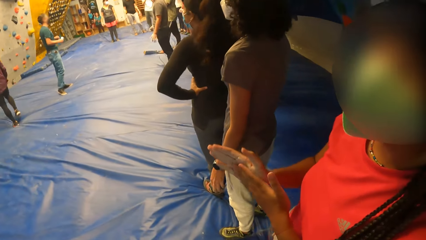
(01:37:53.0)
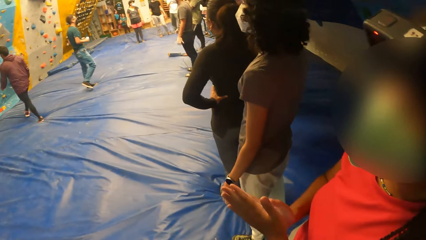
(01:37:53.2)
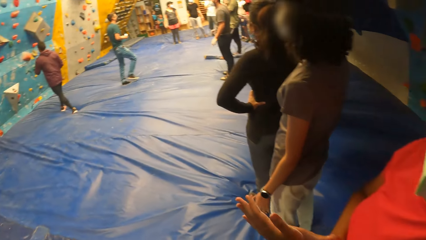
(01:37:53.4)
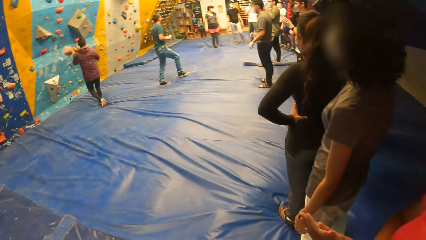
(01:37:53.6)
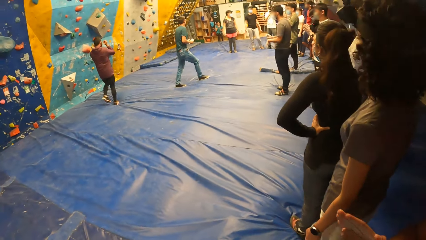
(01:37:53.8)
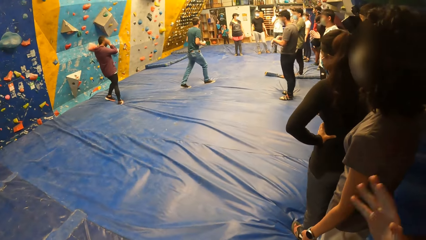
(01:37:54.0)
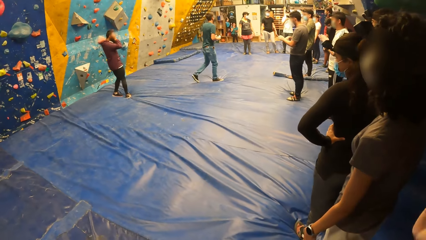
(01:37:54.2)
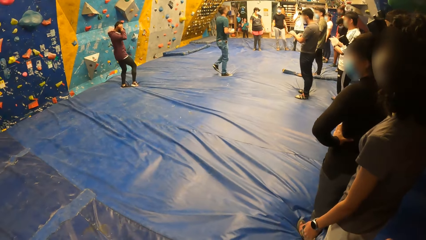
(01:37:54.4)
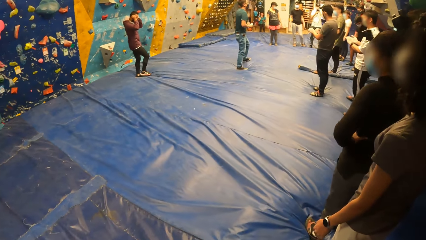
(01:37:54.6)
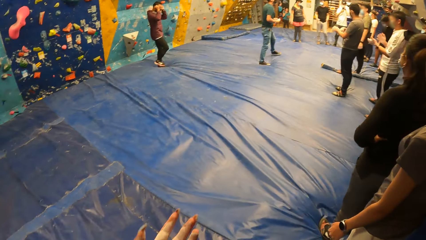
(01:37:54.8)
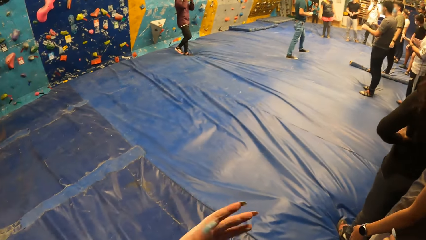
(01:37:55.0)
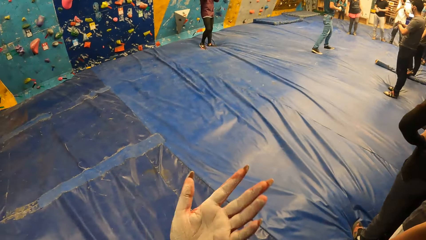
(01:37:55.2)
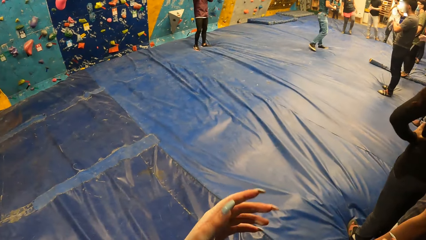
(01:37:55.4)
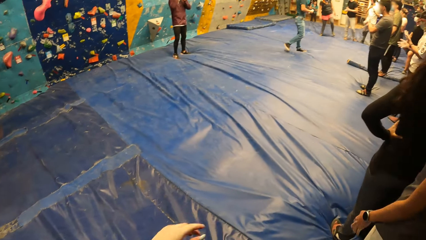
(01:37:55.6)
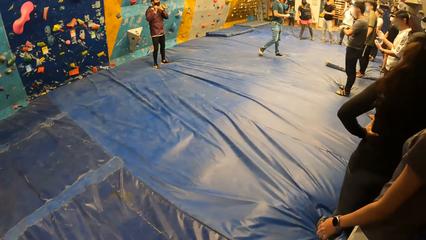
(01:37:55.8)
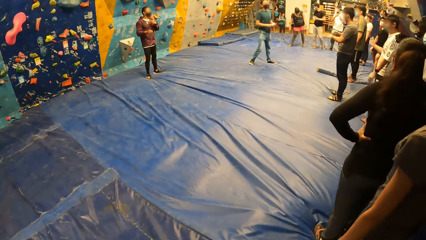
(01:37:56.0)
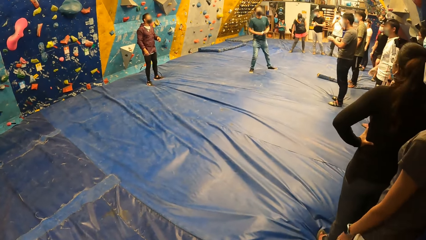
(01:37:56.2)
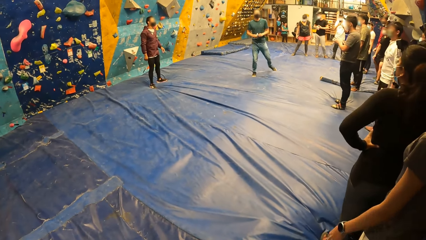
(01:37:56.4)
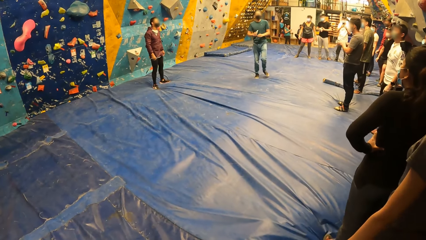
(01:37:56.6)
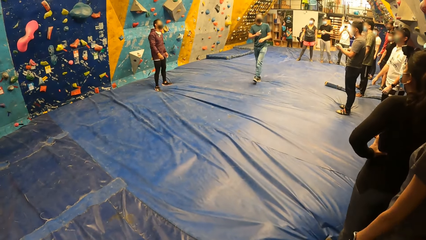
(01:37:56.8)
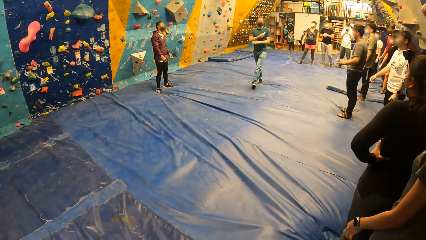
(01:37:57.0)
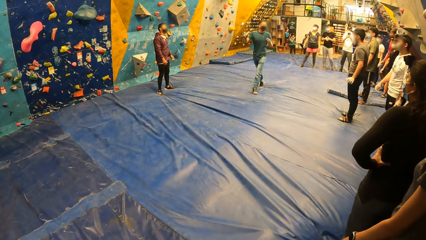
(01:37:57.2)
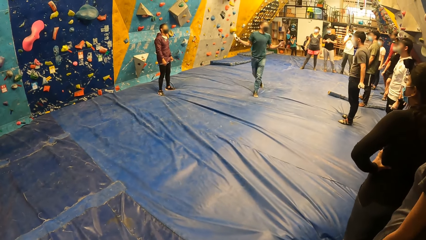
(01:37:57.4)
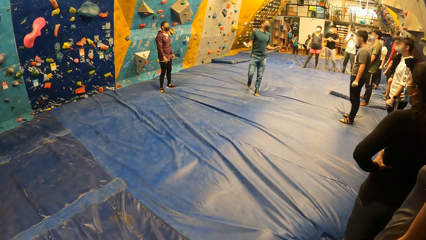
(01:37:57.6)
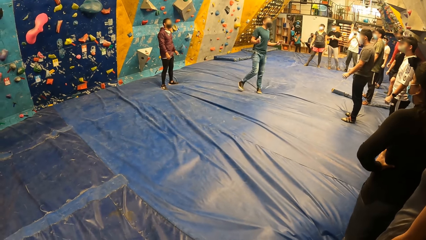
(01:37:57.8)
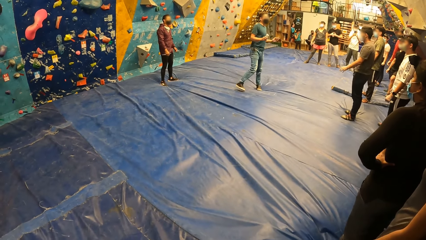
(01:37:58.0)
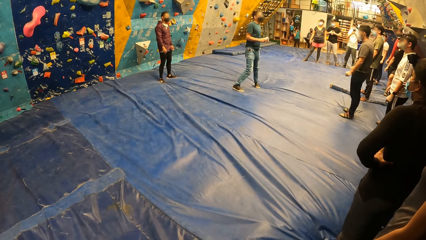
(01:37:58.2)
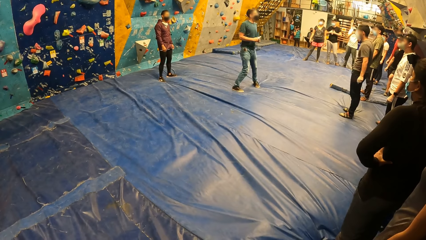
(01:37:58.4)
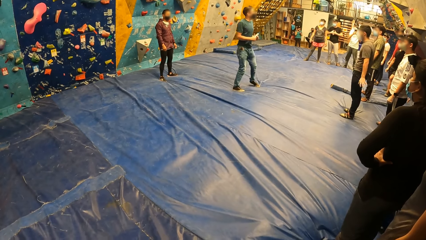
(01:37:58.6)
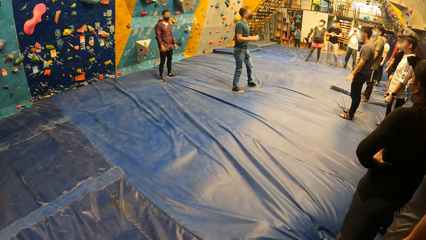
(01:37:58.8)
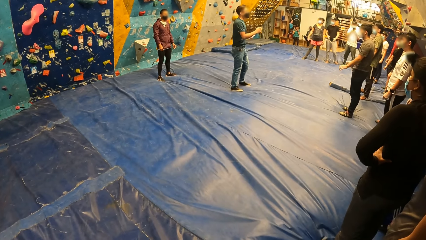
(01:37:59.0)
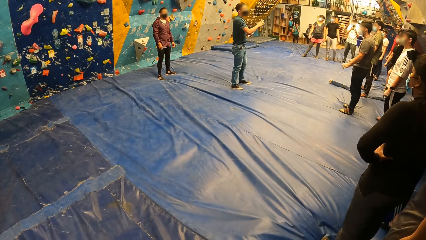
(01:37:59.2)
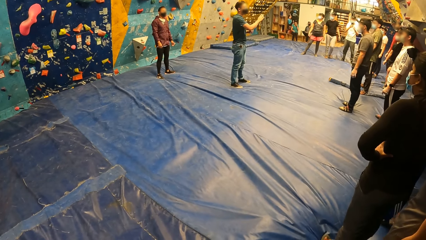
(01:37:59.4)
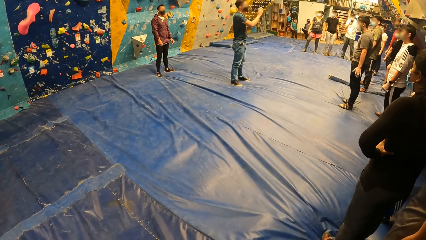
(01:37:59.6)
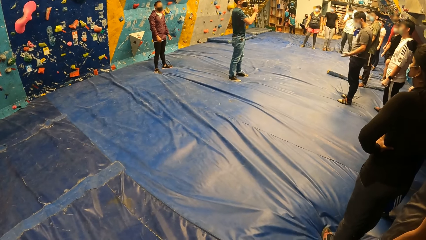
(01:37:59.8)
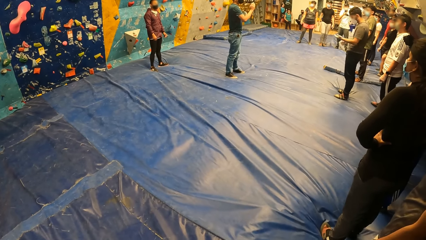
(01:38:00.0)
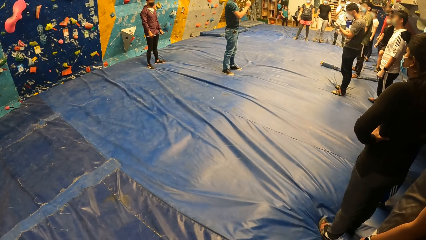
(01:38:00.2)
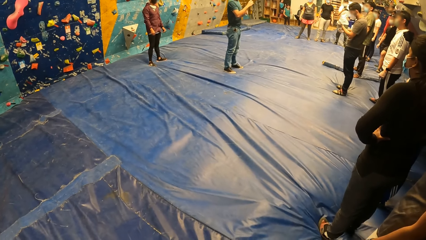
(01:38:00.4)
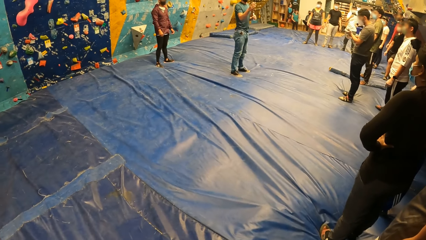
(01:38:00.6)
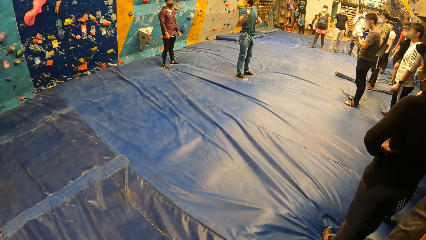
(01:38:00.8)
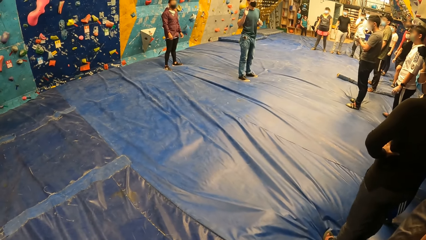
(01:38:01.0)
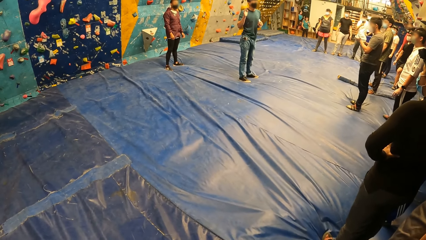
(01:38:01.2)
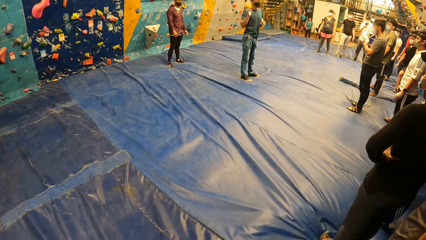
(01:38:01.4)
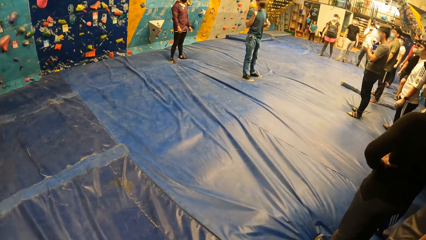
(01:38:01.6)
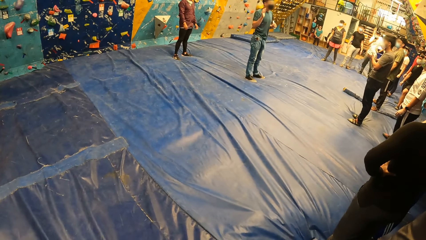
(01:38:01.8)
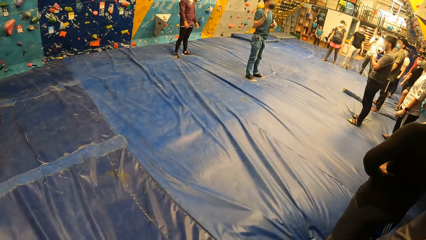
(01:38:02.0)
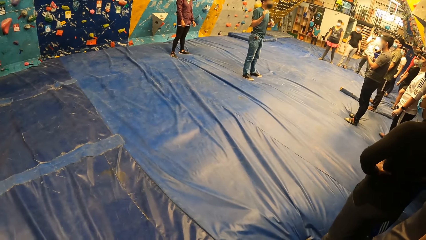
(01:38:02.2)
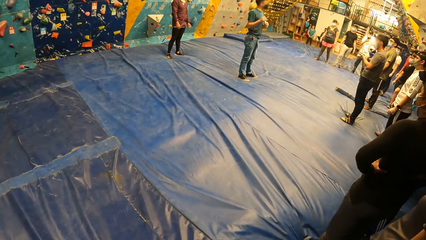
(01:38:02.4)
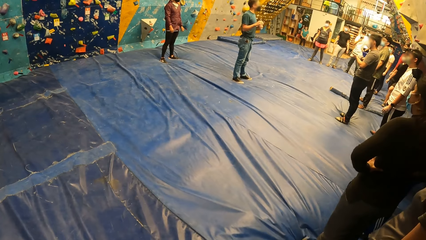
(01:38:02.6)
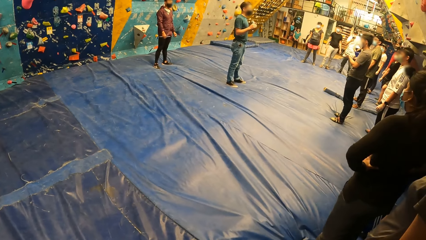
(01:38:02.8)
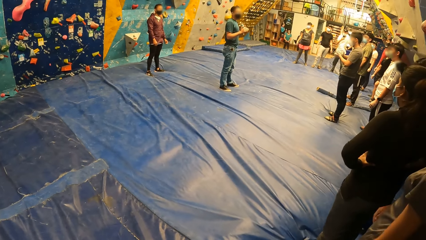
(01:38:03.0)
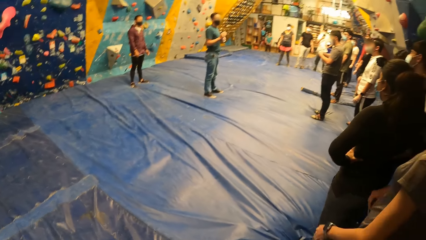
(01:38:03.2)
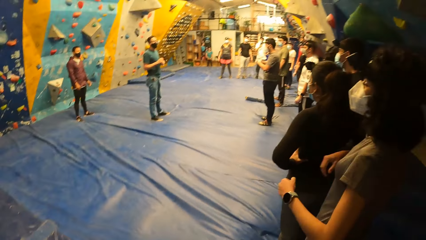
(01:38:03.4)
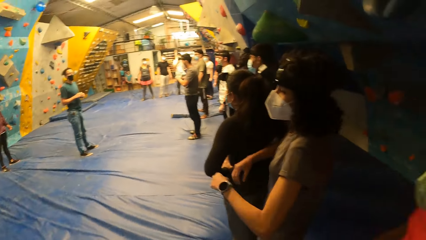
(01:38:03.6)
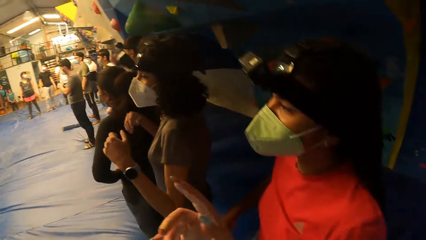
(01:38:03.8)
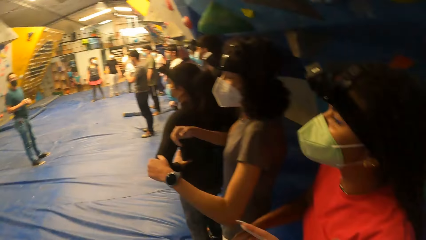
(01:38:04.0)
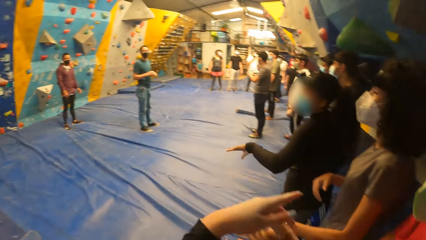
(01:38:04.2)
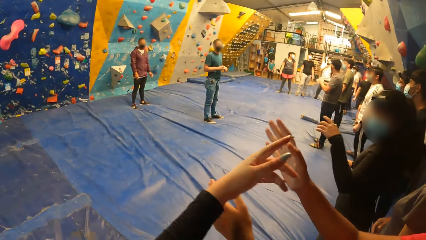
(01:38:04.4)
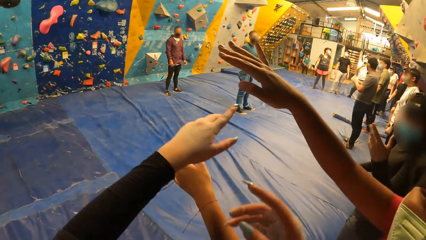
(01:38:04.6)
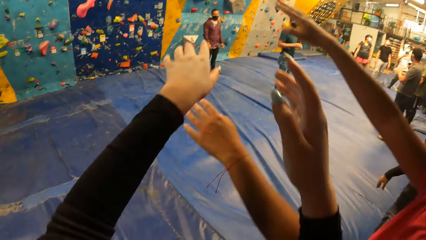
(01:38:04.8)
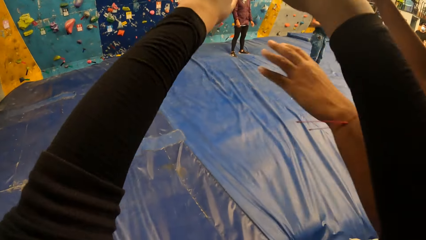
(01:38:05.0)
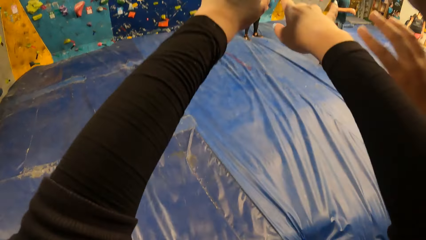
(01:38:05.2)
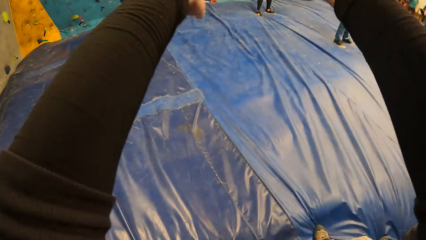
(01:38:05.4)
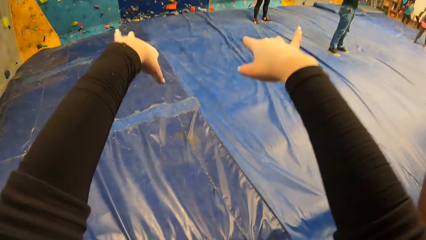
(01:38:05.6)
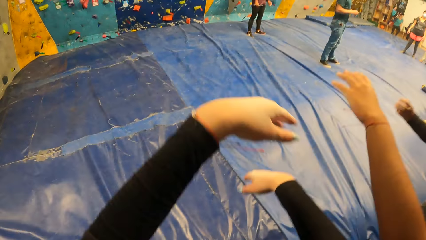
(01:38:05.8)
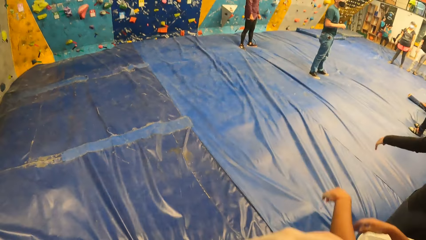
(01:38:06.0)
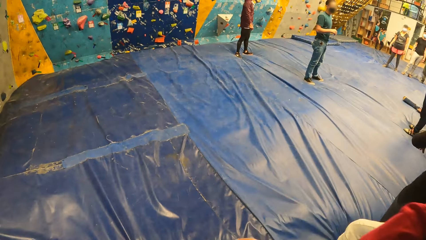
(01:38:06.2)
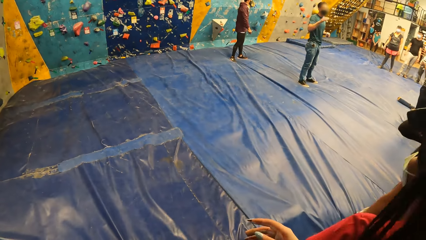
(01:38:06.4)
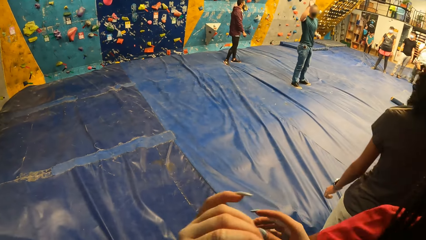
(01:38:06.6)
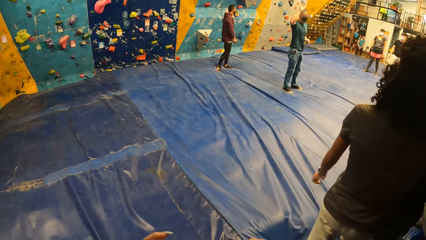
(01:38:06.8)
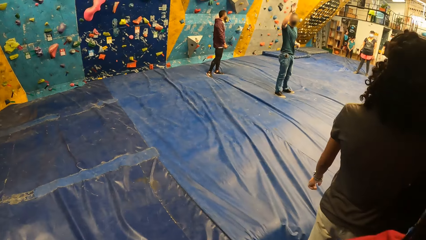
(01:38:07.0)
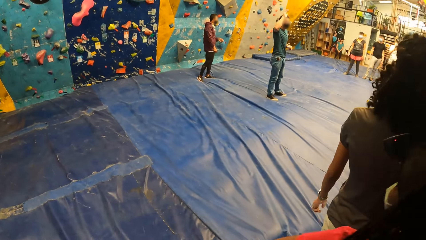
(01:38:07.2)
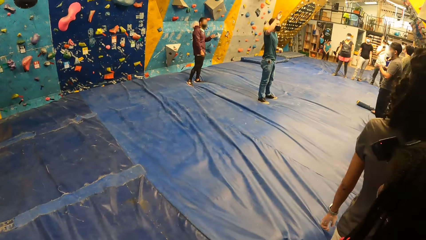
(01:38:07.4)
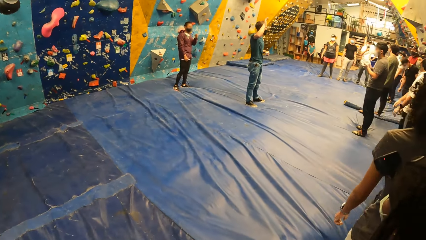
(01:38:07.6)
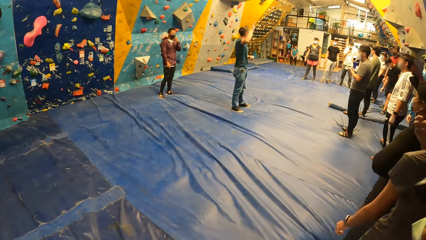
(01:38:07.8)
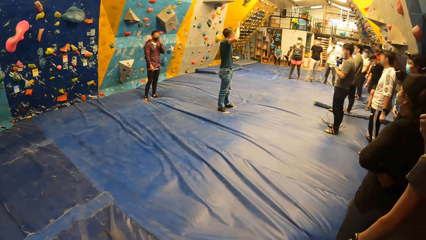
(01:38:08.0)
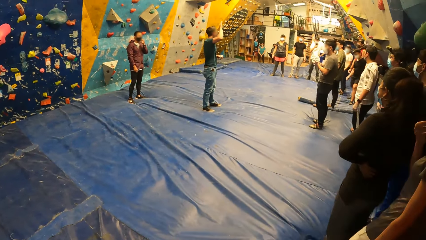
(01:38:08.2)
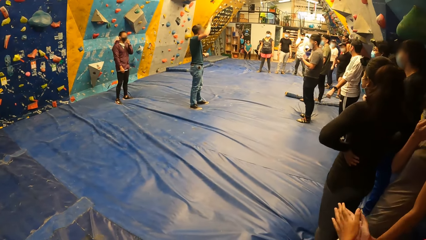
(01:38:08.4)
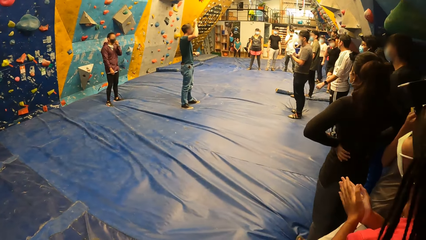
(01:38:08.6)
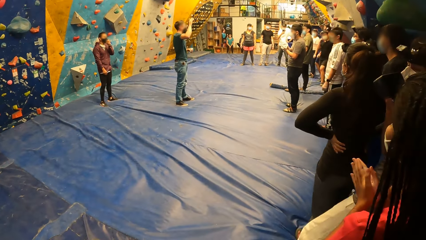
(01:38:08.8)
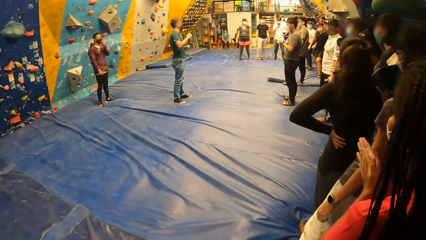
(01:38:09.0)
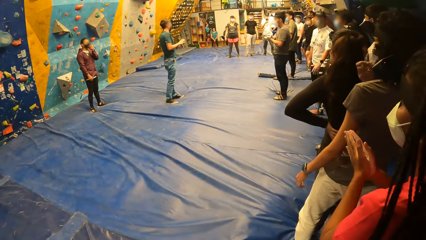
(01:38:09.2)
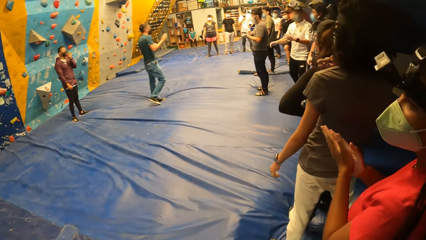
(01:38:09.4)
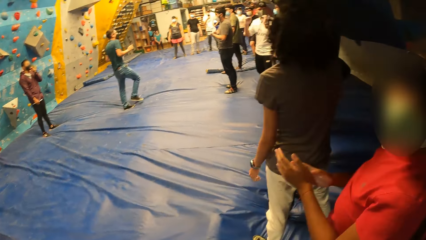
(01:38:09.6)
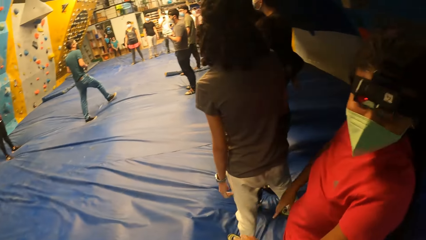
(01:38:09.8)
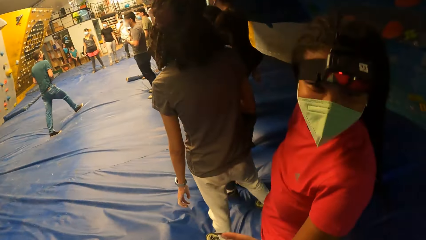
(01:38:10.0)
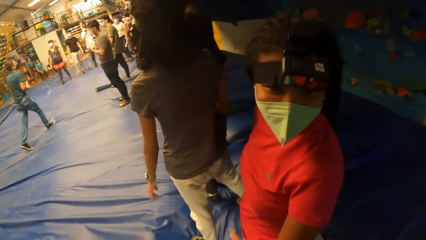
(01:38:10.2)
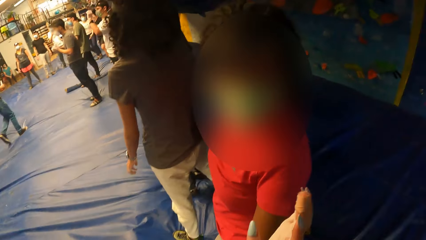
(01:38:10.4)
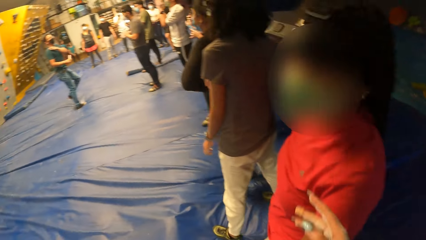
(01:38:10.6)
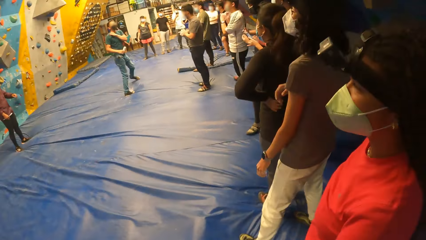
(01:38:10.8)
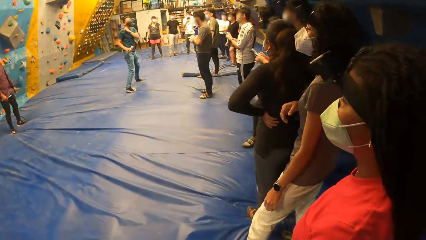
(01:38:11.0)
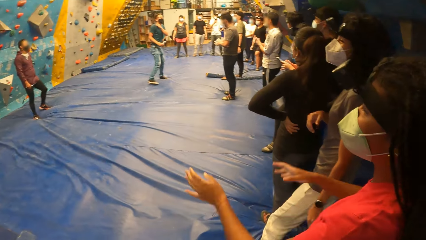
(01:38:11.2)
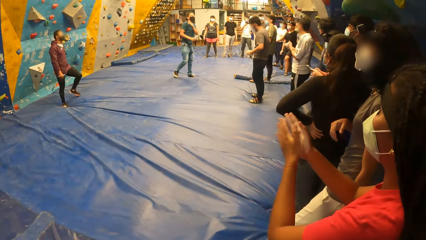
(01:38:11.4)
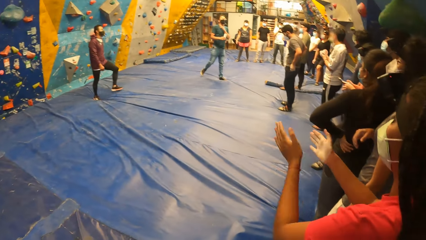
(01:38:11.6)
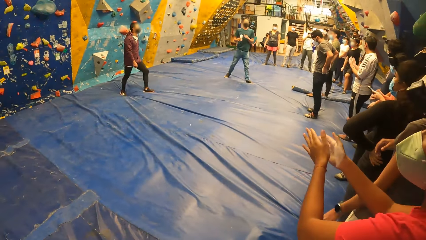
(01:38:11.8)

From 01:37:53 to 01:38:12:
The camera wearer stares at the floor. A man interacts with the friends. The camera wearer interacts with a lady. They lift the hands. Another lady lifts the hands. The man lifts the left hand. Another man touches the facemask. The first lady rubs the hand. The camera wearer interacts with the first lady.
